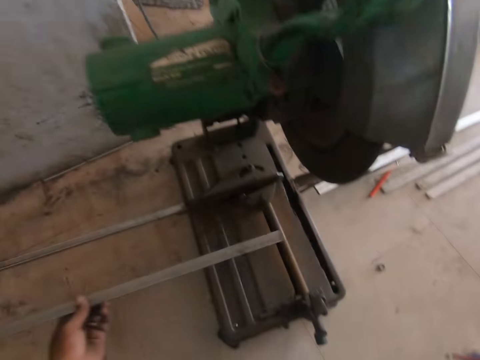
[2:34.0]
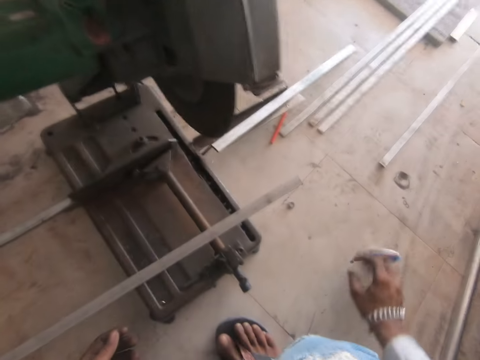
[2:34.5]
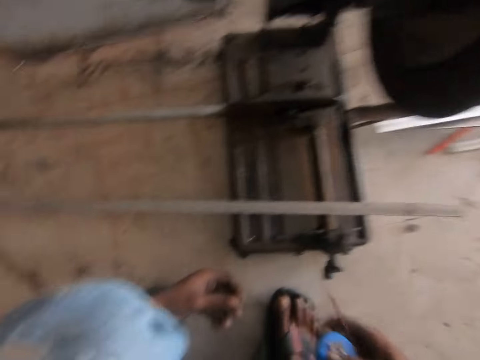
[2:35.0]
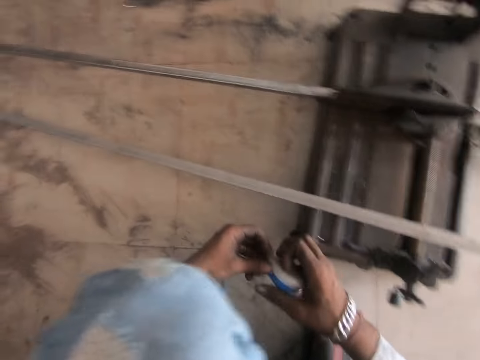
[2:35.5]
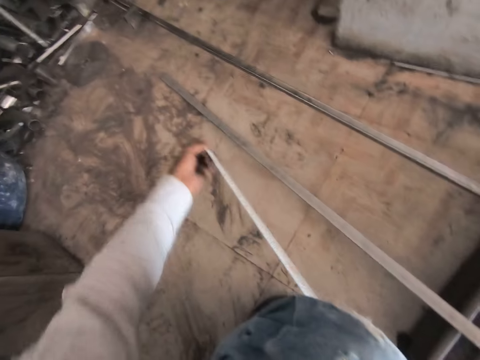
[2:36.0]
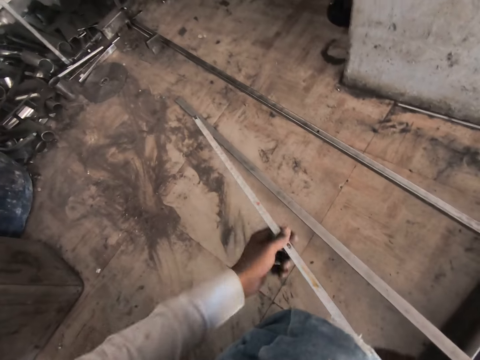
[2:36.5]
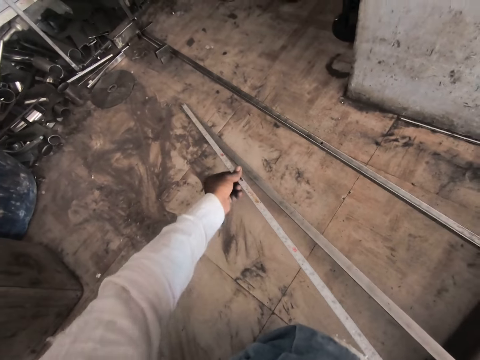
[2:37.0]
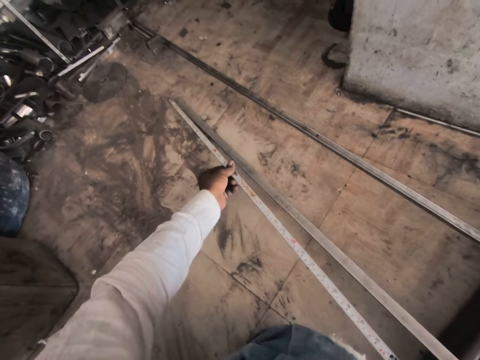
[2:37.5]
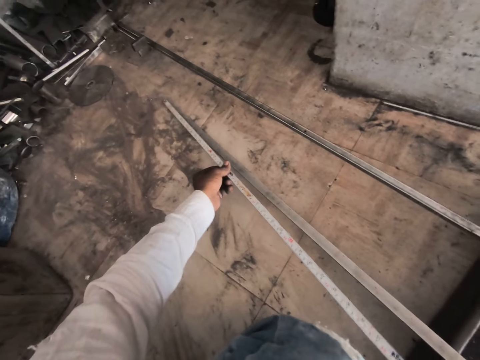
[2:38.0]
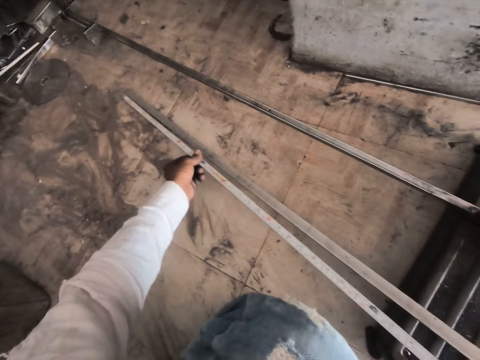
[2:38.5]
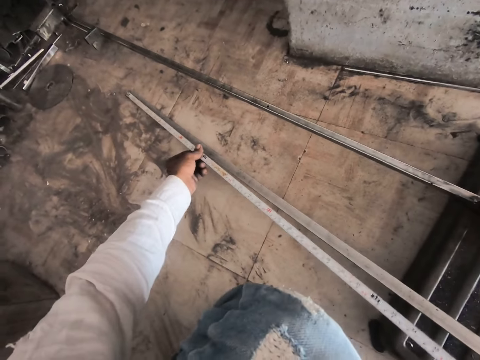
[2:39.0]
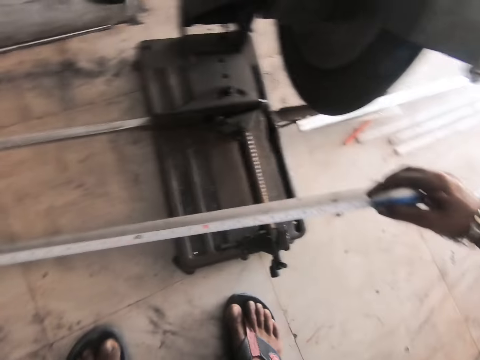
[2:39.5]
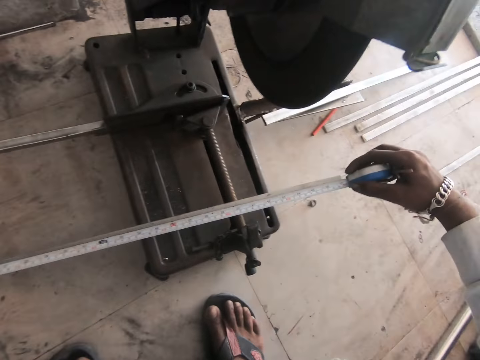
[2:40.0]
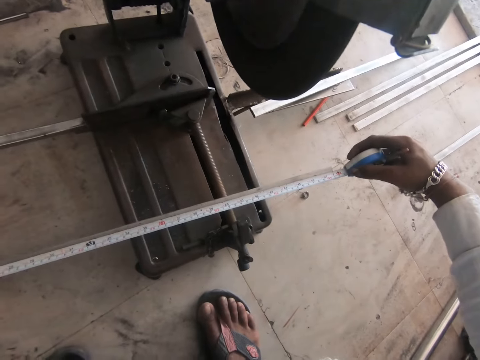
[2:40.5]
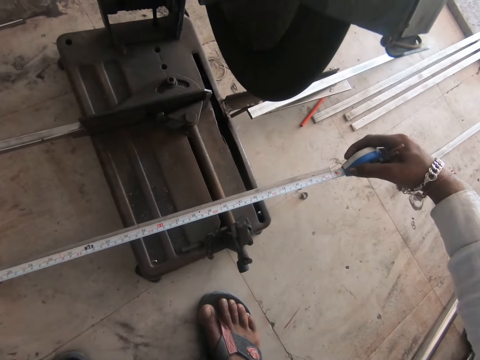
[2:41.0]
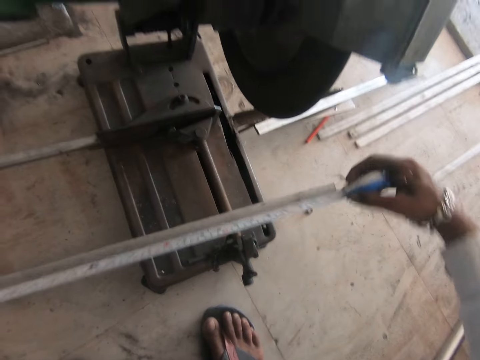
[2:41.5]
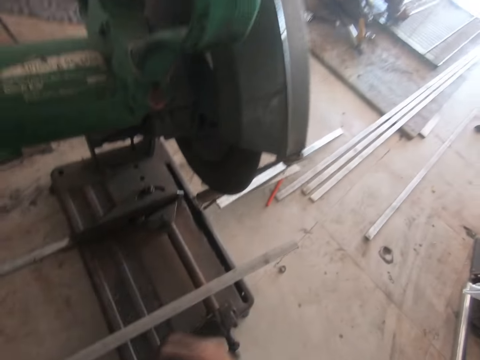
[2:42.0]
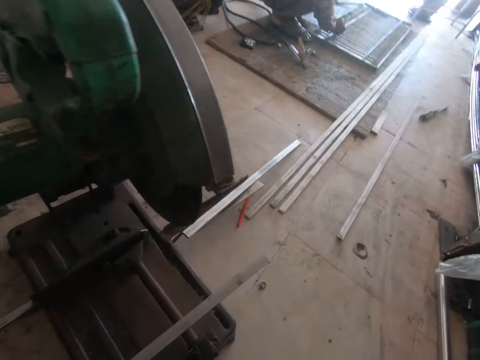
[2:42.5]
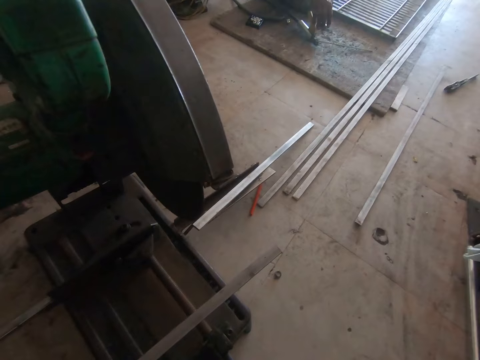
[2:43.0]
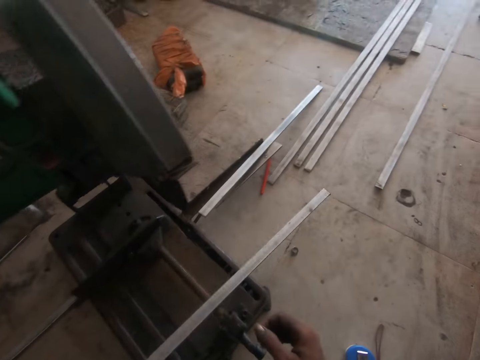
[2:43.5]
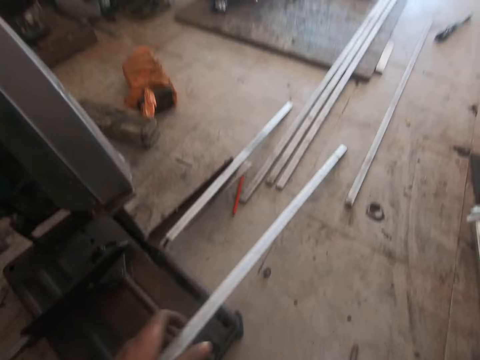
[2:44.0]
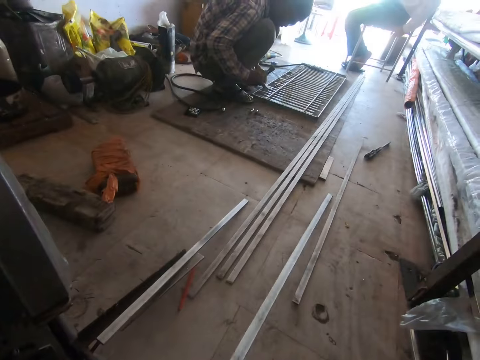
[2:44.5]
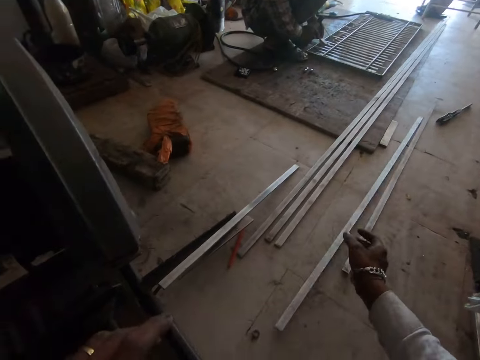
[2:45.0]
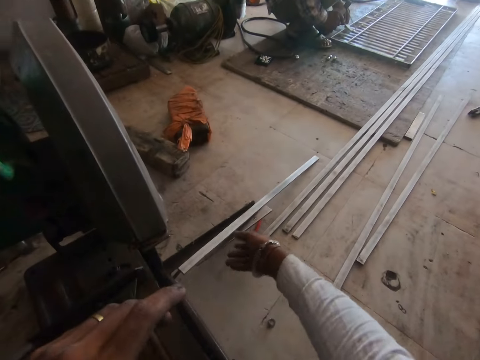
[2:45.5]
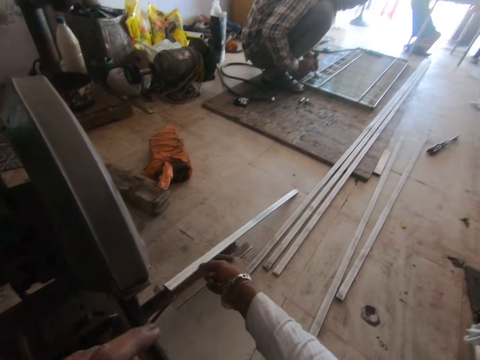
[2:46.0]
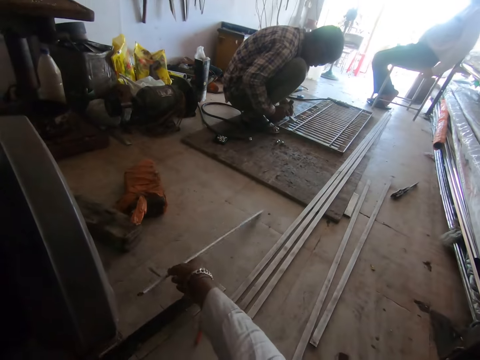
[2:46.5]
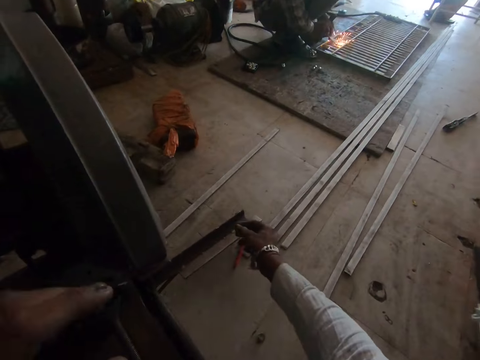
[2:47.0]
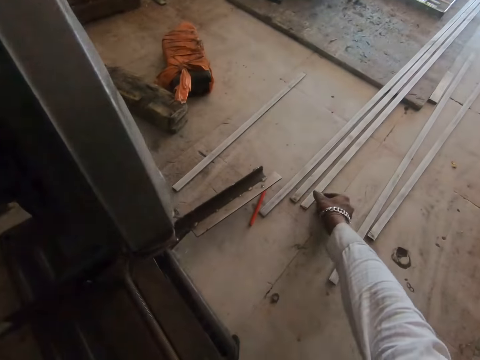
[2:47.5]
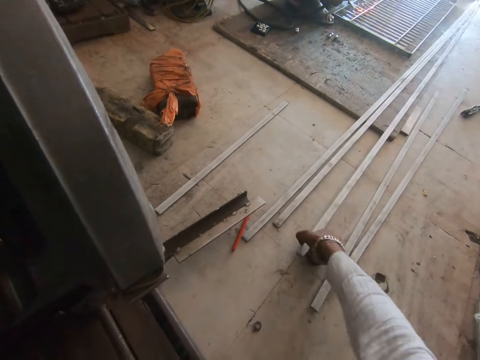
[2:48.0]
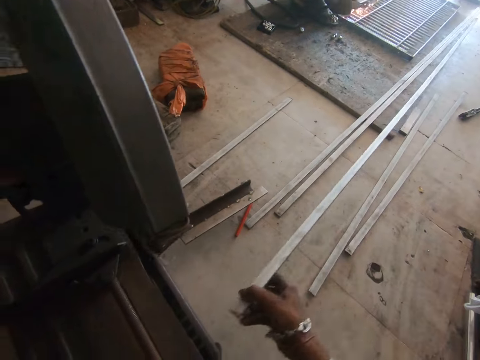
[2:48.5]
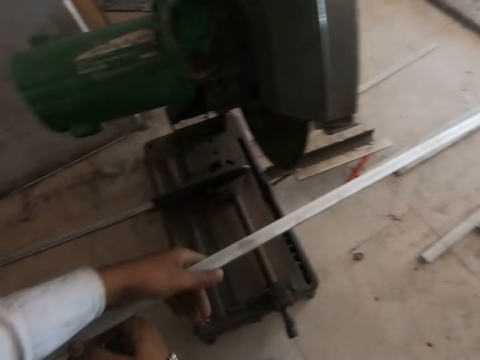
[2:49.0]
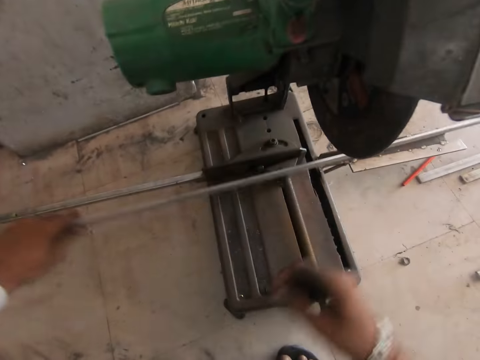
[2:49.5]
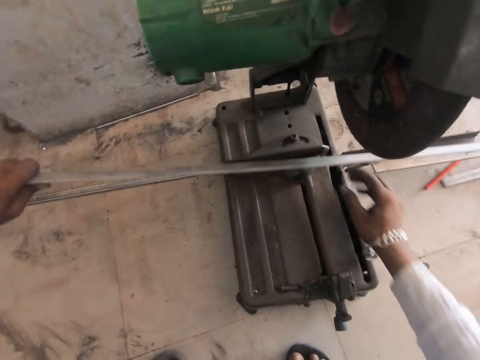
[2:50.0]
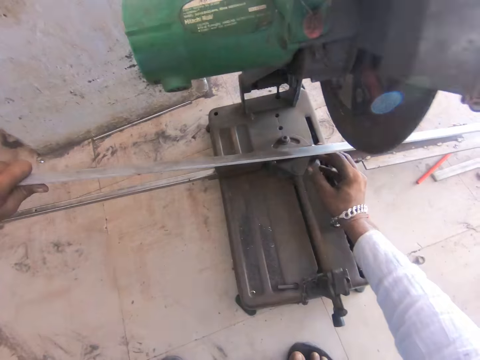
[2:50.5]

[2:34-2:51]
The camera wearer picks up the tape measure. They use the tape measure. They measure the steel metal. They place the steel metal on the floor. They pick up the steel metal. They pull the metal.

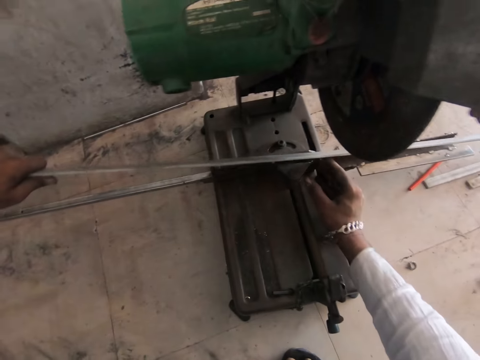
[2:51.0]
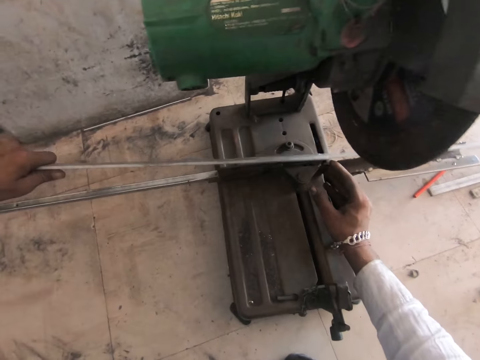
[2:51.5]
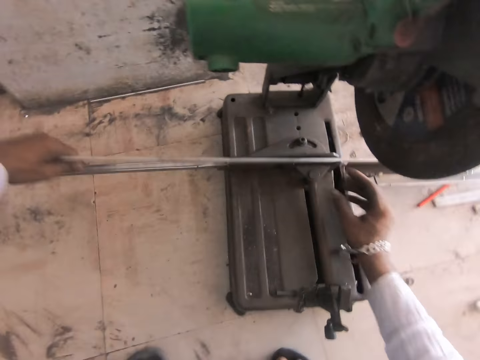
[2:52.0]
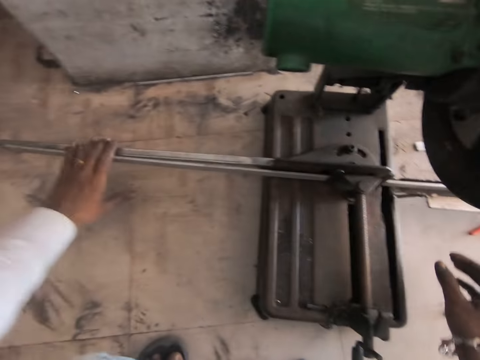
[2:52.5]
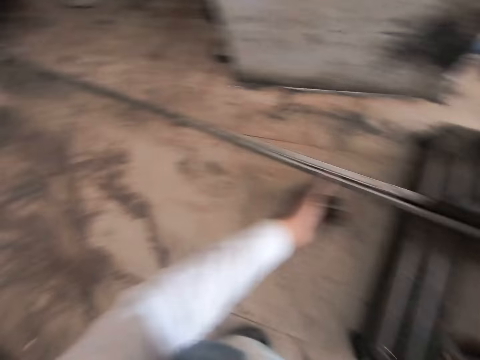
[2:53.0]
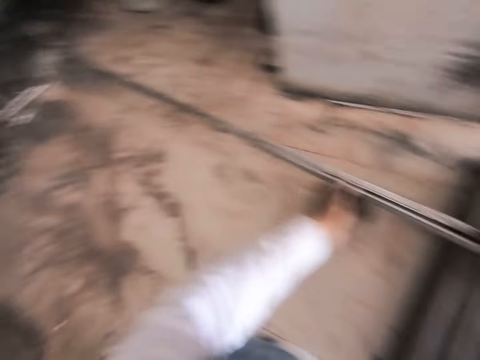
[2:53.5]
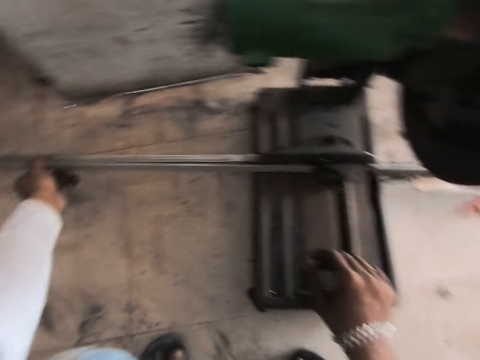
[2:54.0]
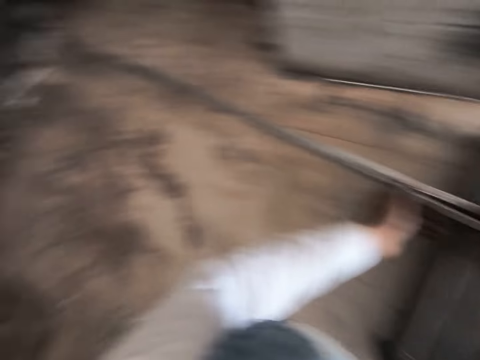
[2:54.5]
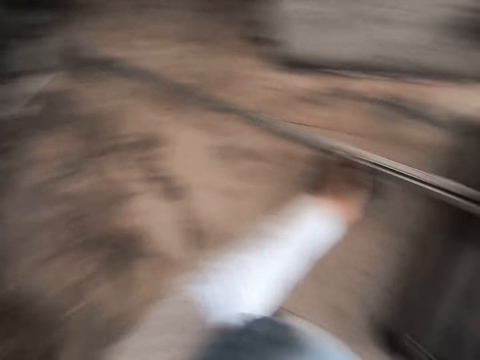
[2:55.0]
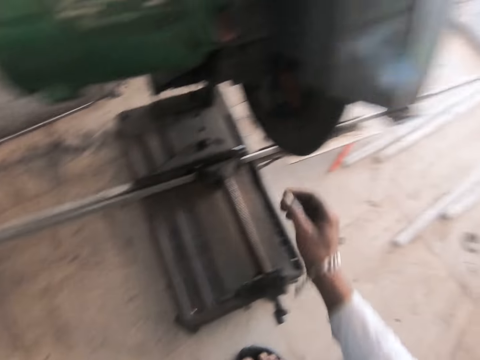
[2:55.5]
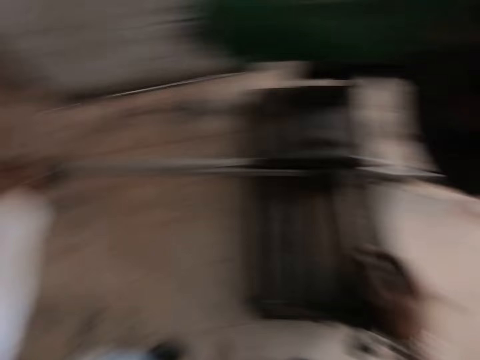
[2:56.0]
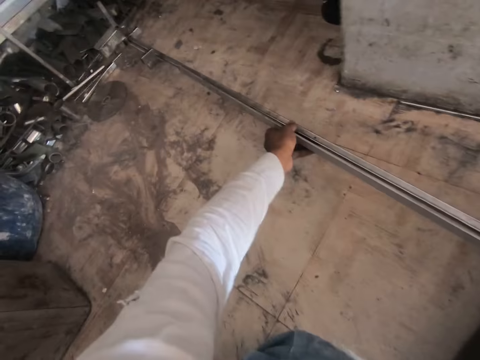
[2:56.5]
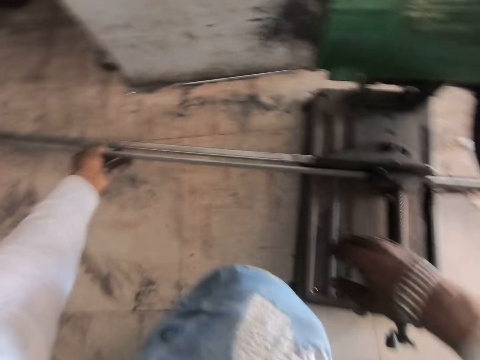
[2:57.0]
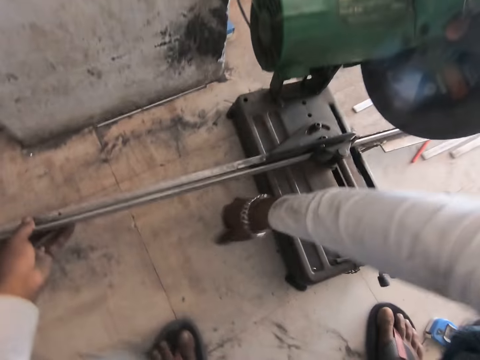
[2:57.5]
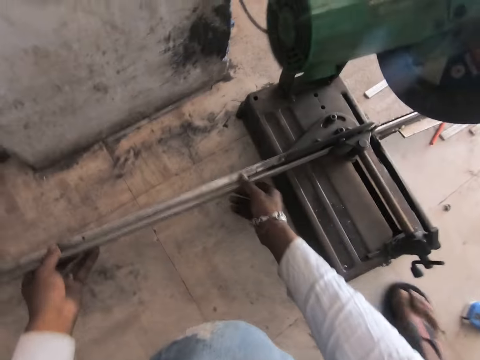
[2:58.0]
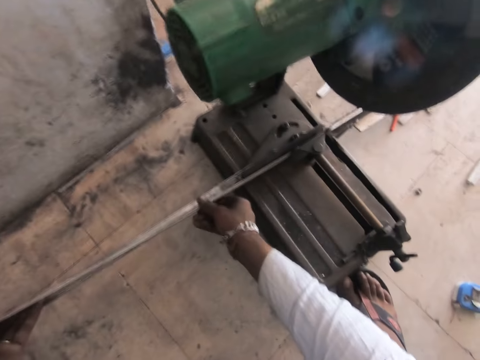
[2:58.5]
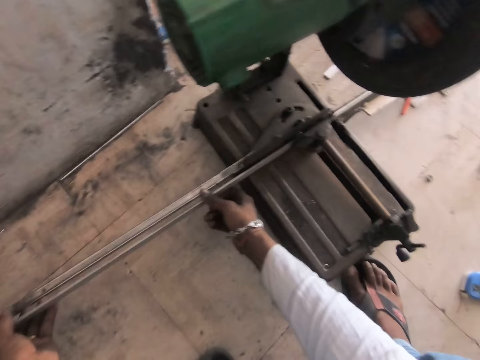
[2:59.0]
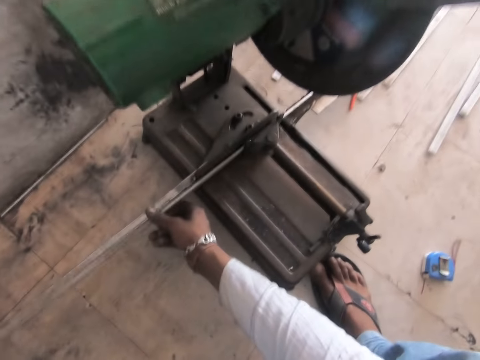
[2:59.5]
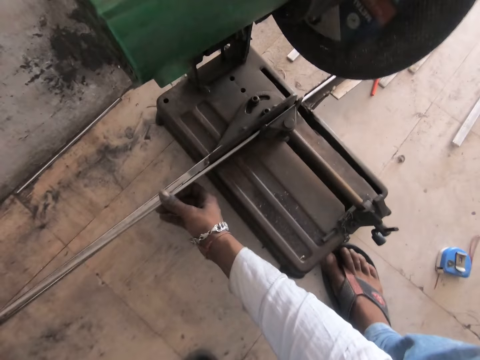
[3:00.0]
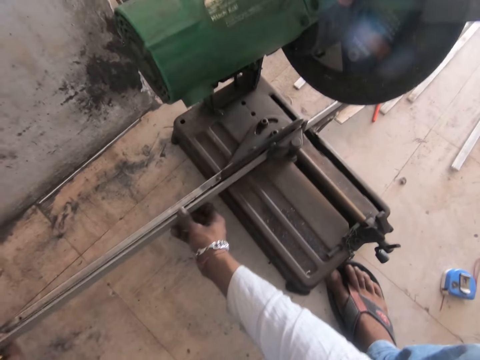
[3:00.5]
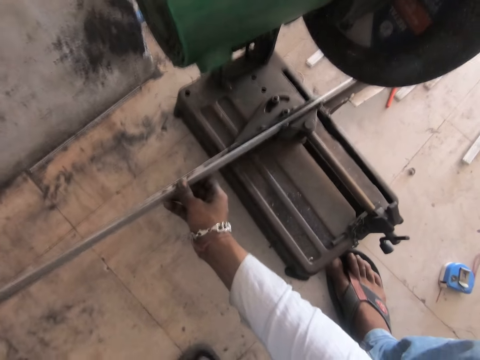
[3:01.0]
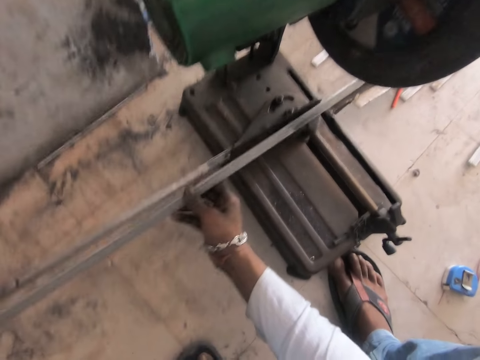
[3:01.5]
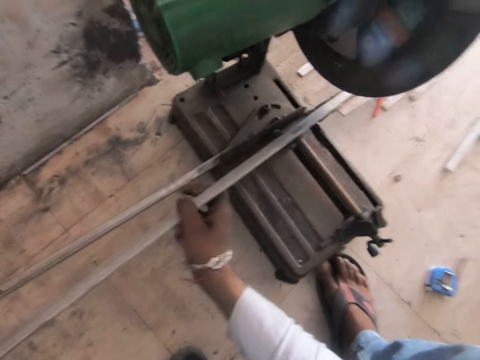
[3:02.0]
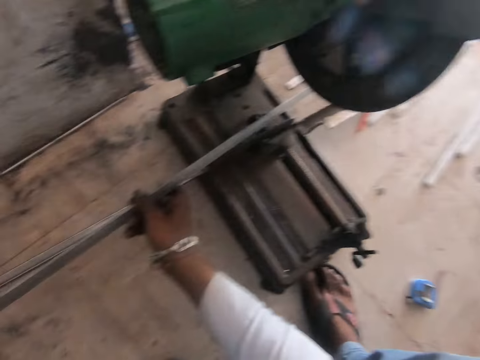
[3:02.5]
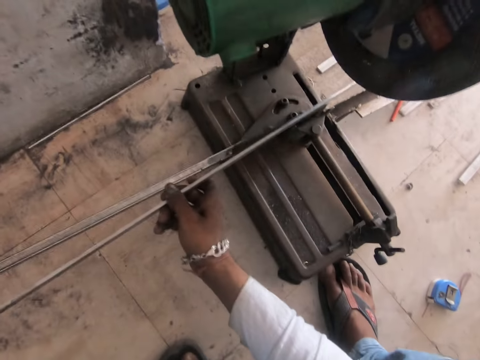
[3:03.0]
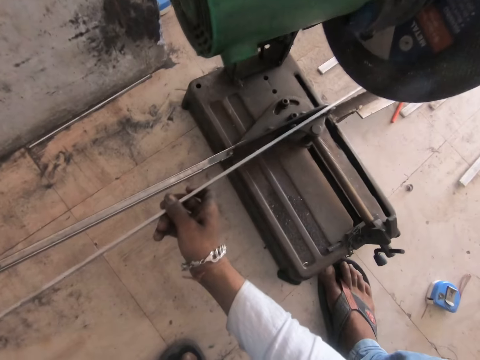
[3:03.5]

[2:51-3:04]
The camera wearer places the steel metal on the machine. They adjust the steel metal on the machine cutter.
